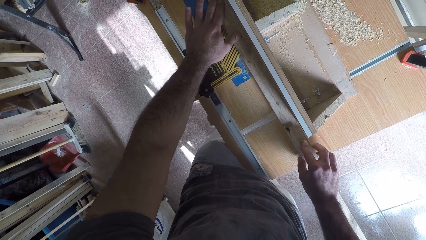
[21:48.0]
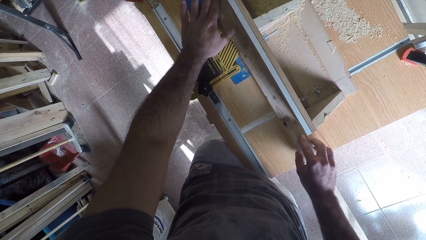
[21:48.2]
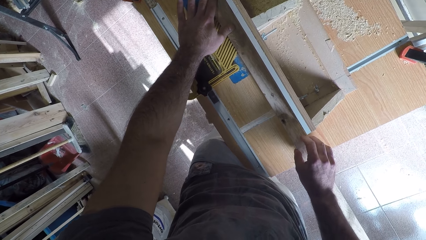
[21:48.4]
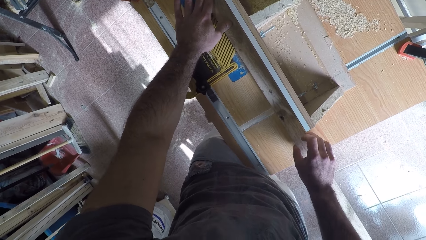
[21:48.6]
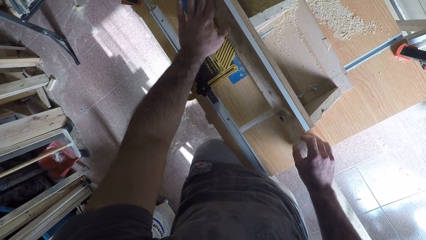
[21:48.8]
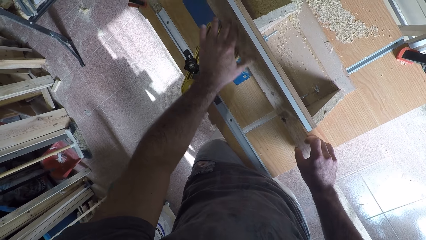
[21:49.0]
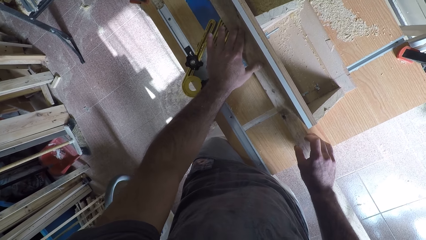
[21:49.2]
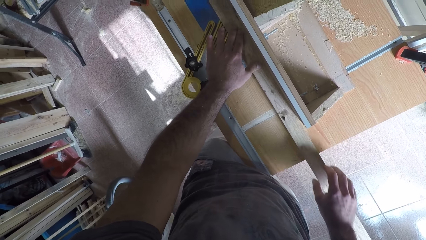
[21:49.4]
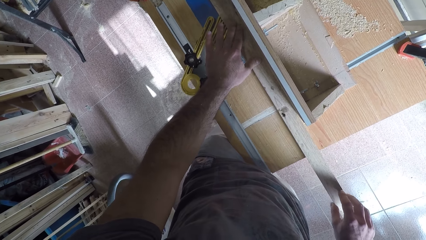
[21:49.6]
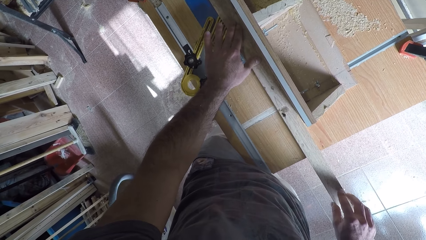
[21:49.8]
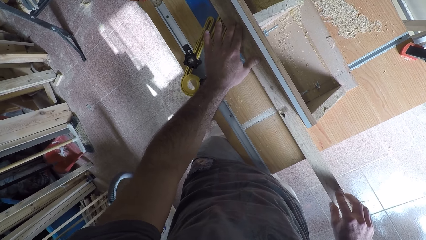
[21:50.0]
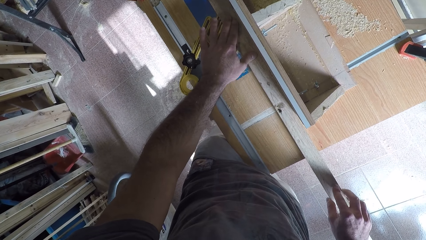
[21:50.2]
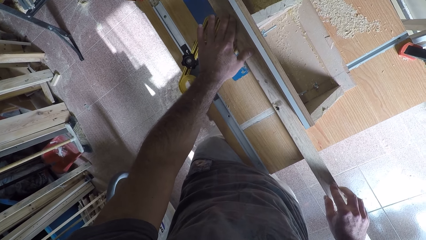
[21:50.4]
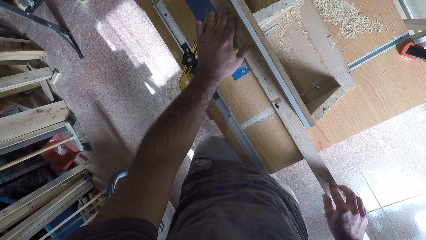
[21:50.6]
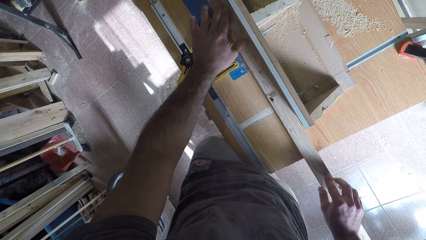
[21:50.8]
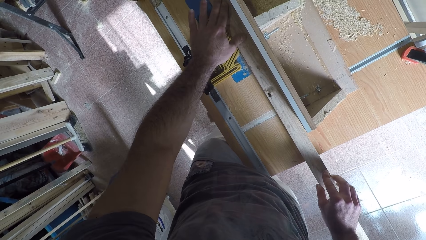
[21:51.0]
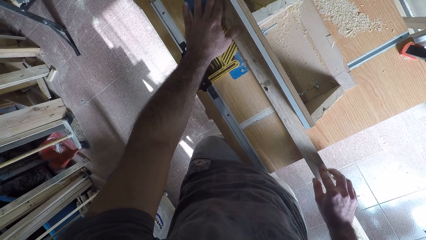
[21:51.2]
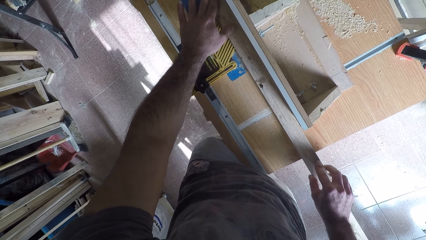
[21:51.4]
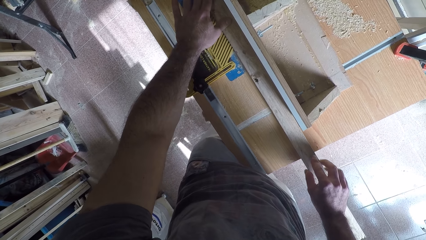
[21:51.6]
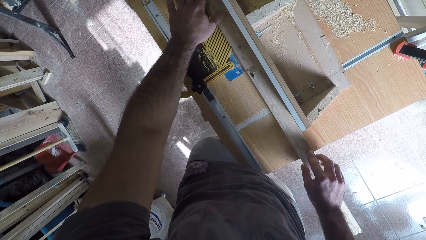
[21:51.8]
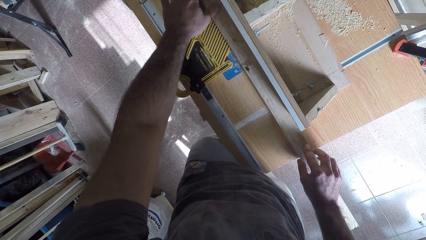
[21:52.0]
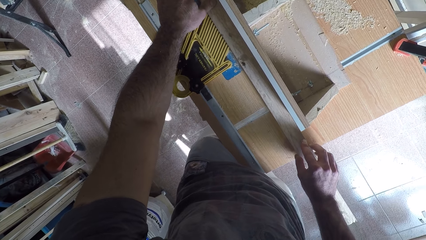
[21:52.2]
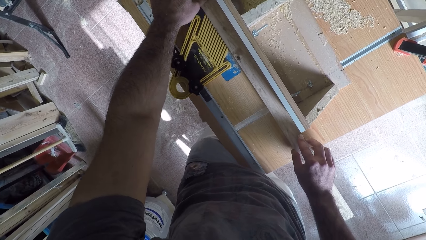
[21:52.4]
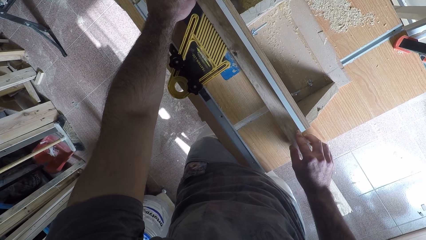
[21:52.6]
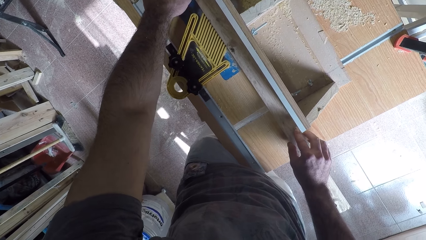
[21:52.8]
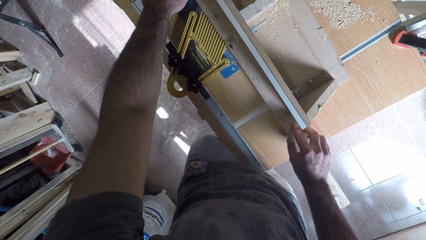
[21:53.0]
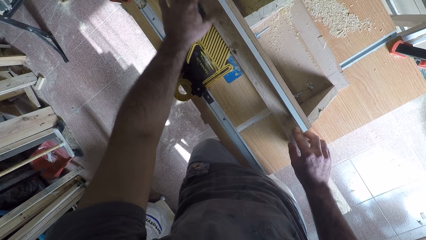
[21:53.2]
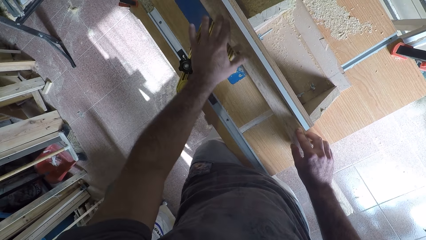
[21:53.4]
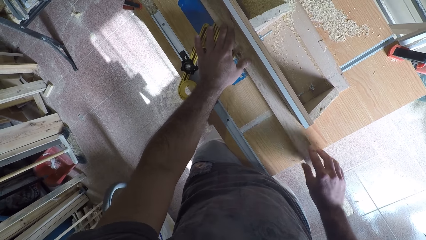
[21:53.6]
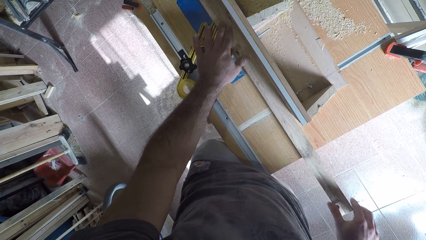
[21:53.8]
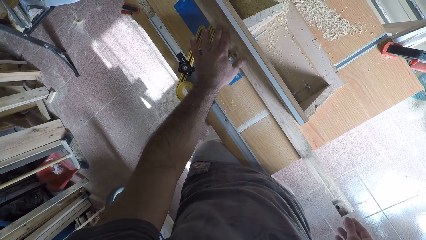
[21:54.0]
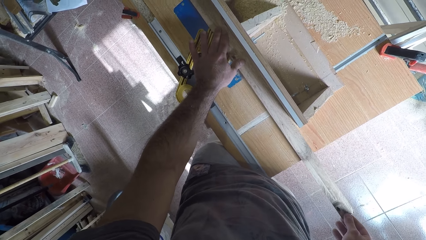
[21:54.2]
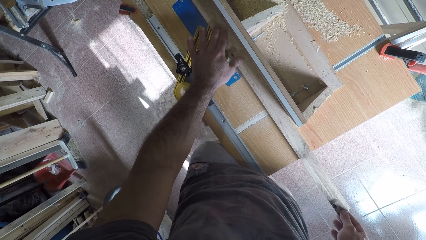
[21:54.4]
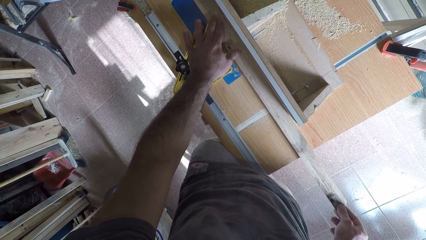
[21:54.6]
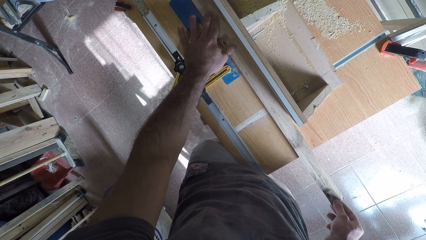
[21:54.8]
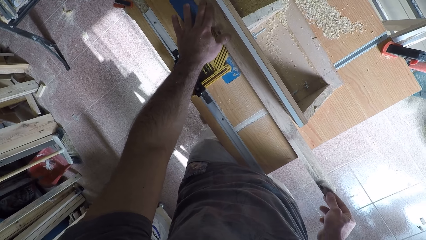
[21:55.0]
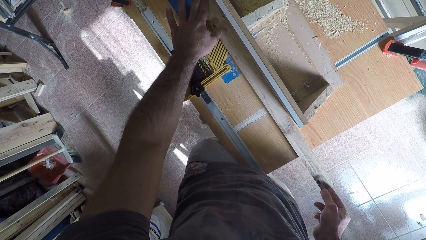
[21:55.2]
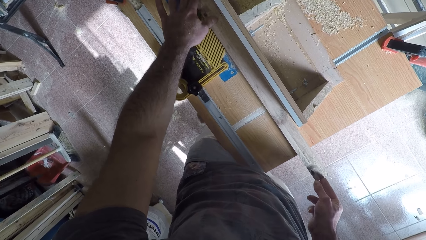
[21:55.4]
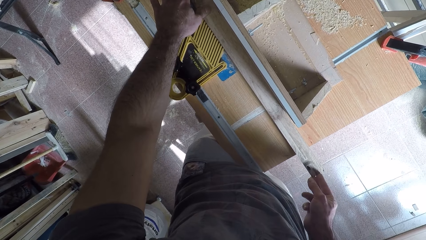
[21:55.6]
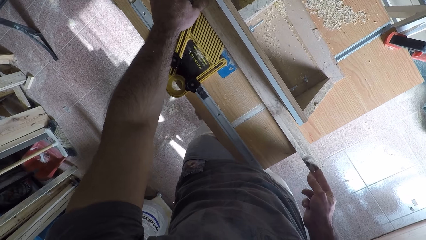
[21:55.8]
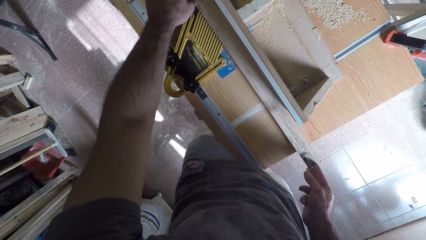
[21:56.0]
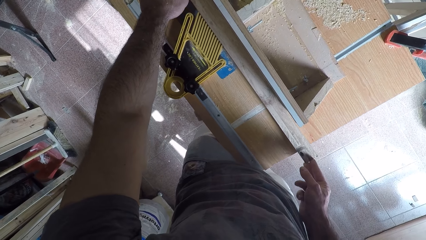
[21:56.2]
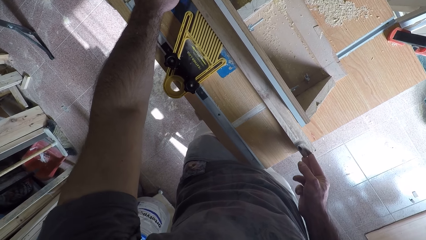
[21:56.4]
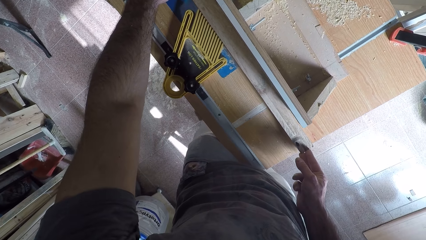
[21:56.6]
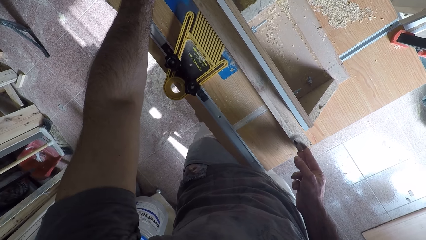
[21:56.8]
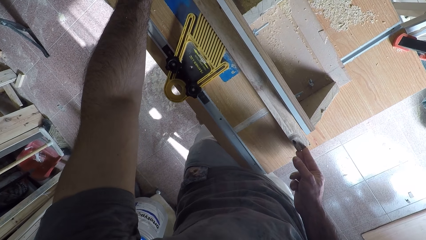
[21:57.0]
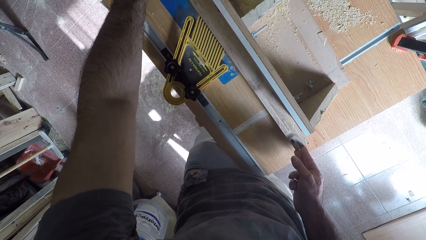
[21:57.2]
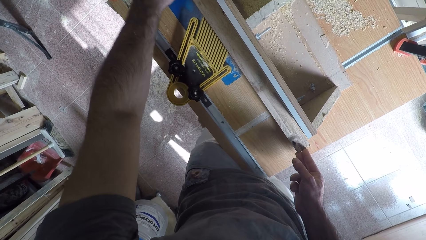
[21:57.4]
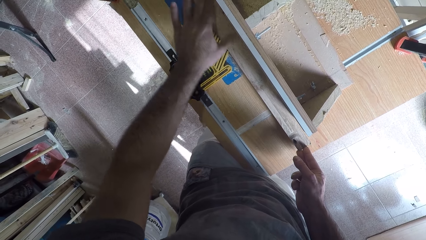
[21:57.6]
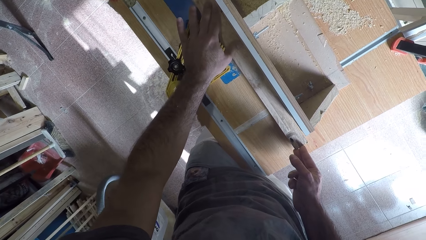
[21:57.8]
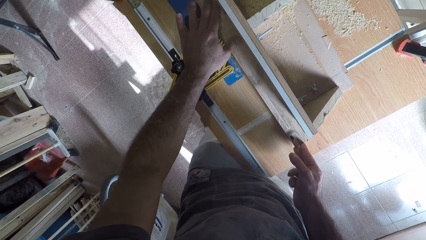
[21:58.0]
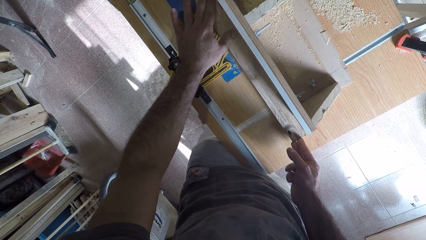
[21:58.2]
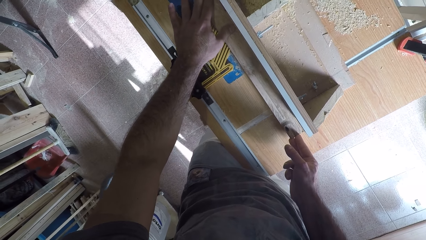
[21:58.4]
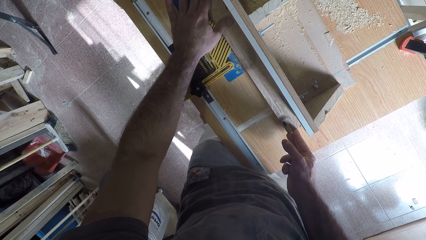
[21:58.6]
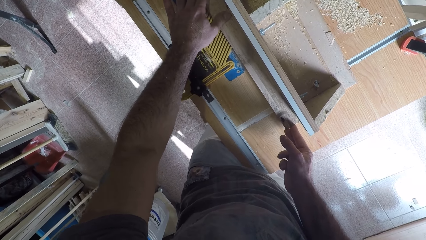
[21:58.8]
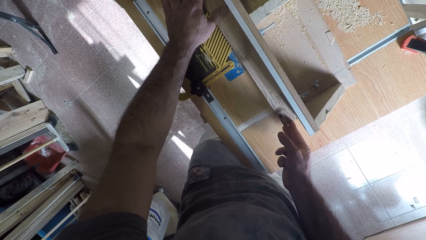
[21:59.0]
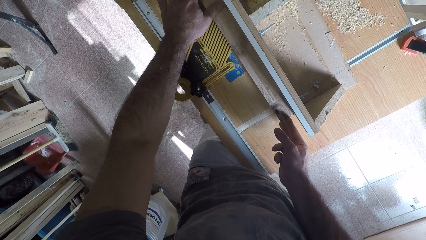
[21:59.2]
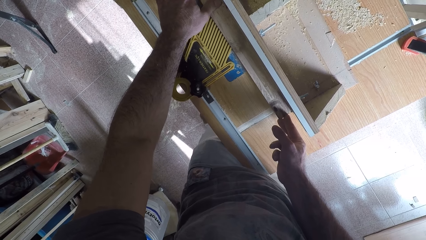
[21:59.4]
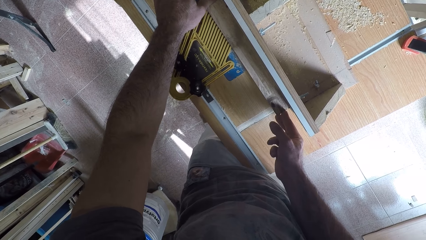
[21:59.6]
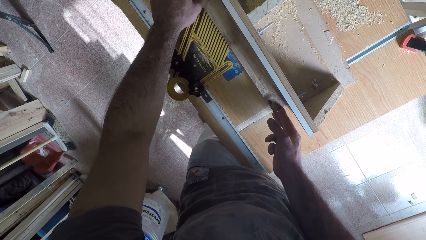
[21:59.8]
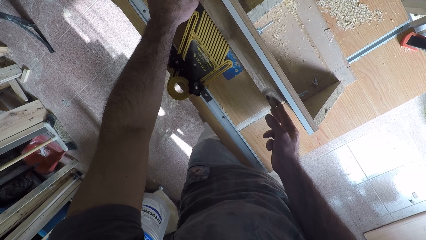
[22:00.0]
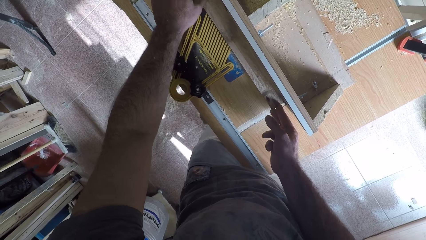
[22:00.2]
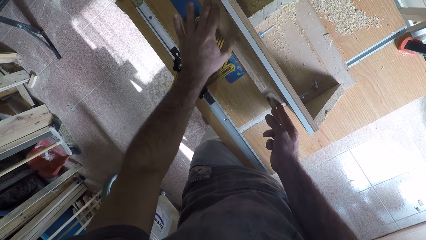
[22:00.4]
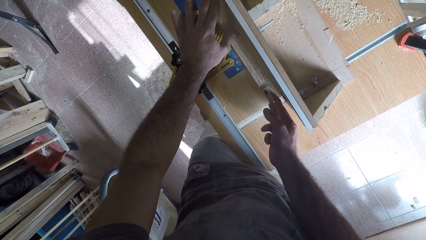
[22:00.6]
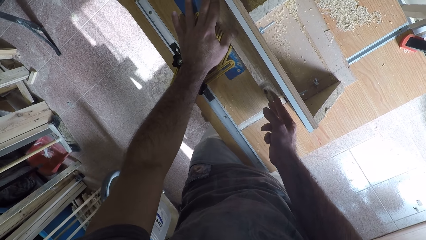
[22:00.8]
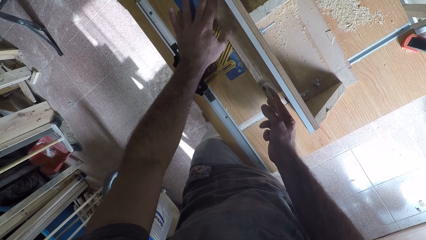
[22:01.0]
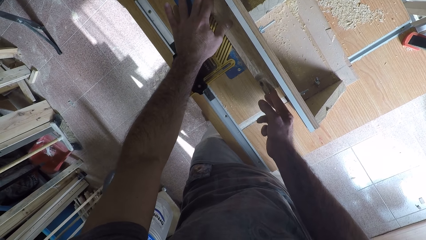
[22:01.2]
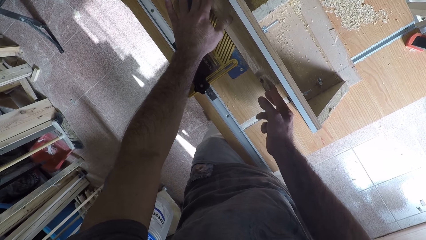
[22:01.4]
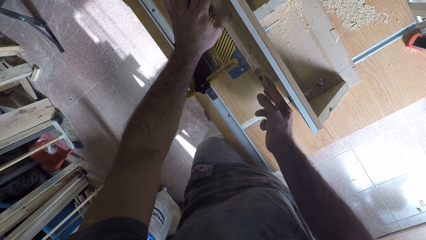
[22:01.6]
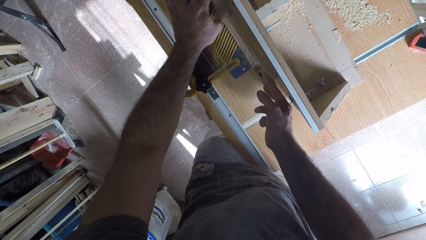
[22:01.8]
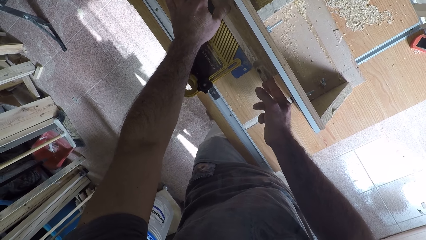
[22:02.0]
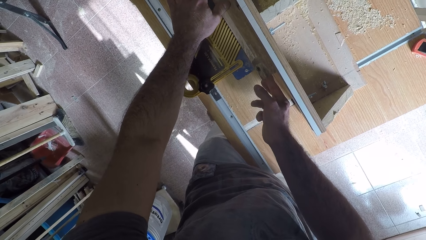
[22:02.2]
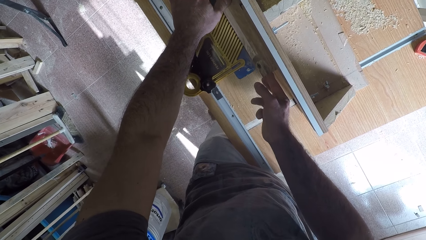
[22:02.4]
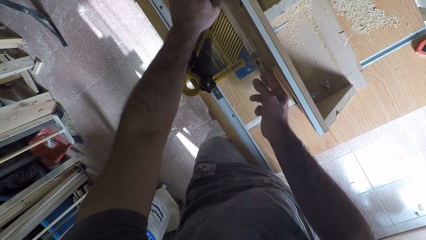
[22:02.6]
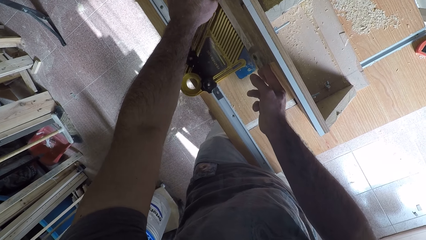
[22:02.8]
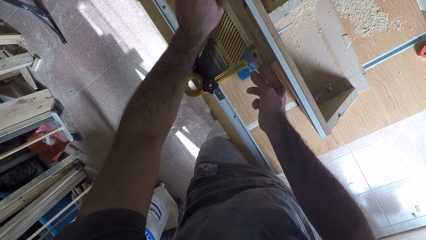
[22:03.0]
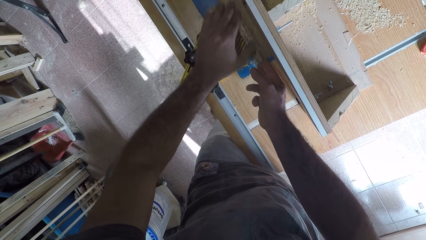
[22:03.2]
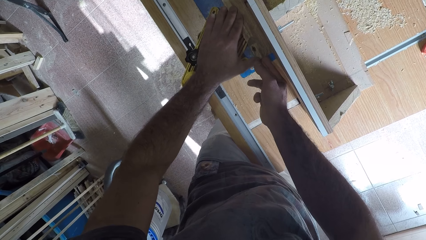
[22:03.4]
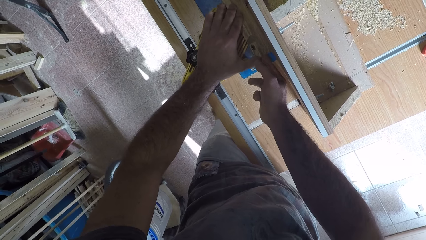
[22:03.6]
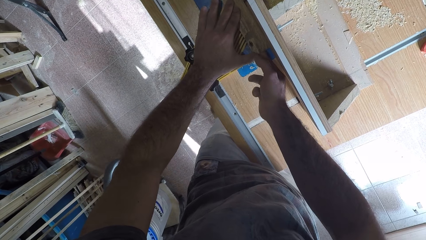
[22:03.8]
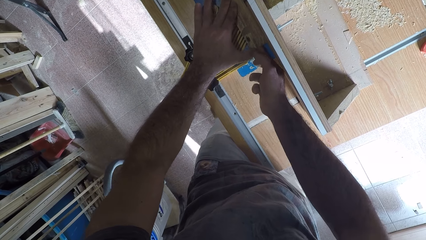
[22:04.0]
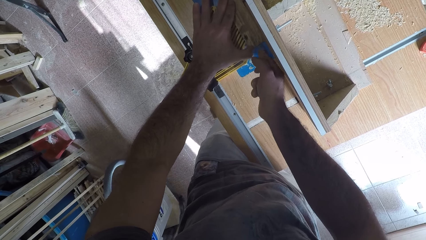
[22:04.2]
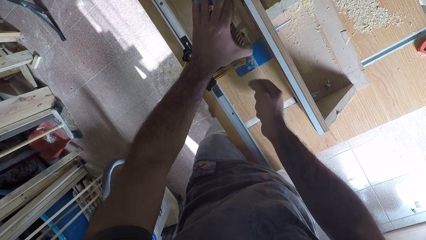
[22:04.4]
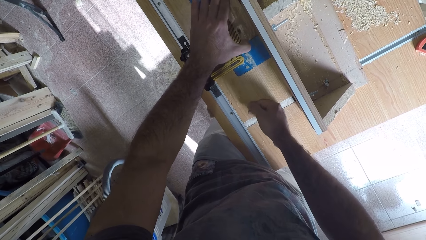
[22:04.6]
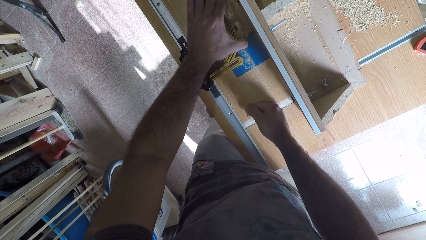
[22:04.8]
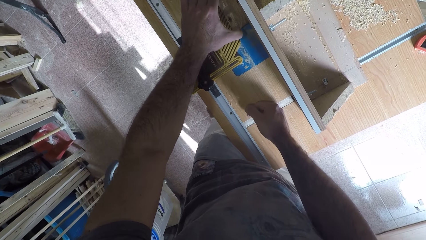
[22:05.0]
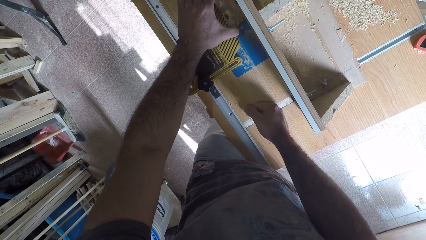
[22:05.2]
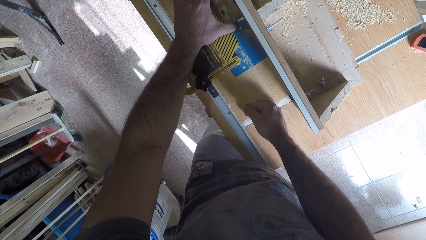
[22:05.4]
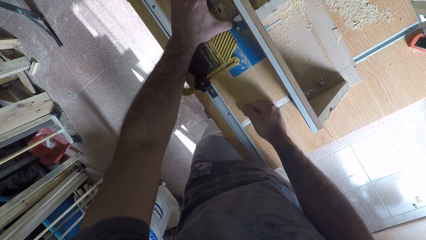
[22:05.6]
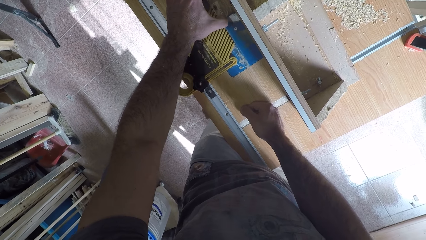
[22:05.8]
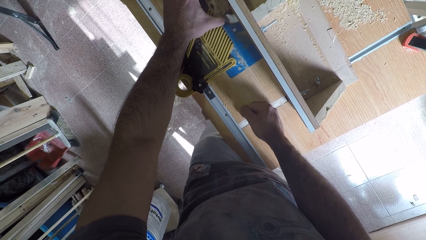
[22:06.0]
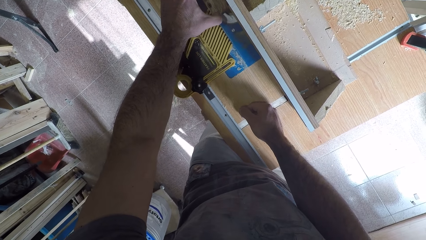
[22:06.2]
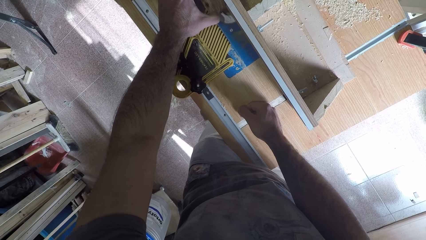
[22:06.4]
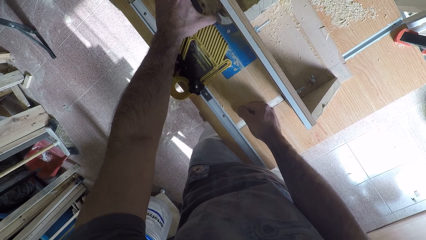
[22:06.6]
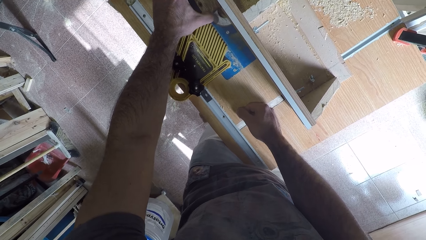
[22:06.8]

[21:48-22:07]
The camera wearer curves the timber. He moves his right hand on the timber. He adjusts the wood with his left hand. He moves his left hand on the timber. He curves the timber. He moves his left hand on the timber. He moves his left hand on the timber again. He curves the timber. He moves his left hand on the timber. He curves the timber. He moves his left hand on the timber. He curves the timber. He moves his left hand on the timber.
